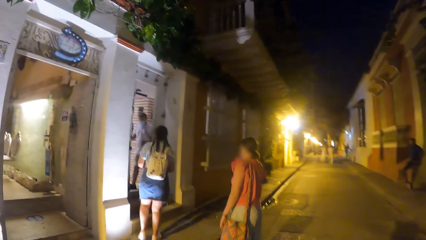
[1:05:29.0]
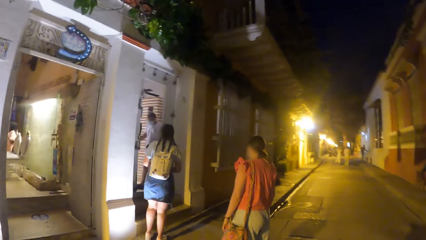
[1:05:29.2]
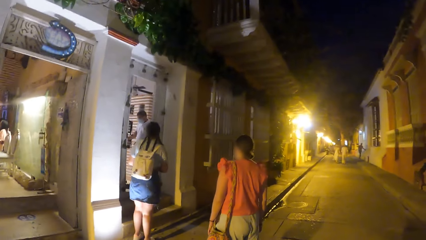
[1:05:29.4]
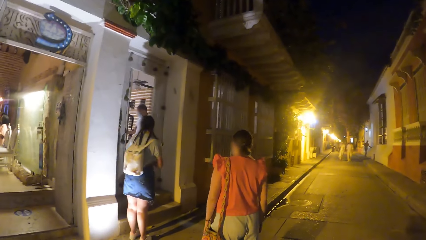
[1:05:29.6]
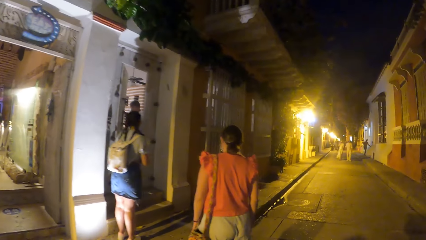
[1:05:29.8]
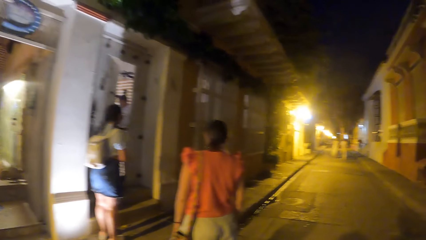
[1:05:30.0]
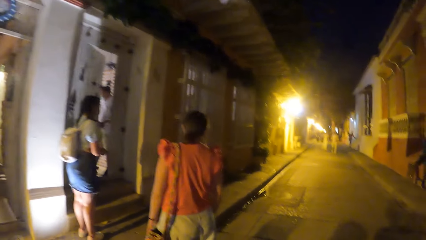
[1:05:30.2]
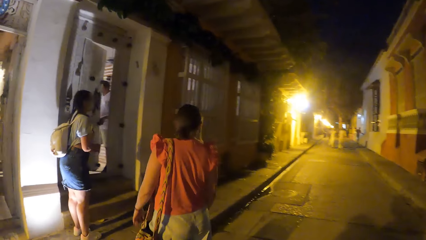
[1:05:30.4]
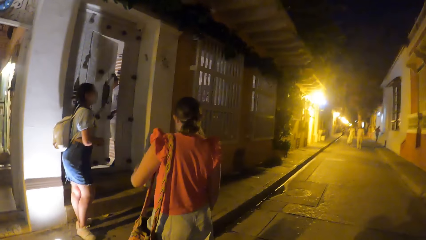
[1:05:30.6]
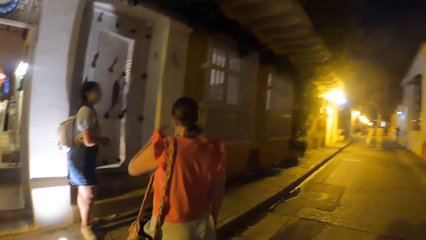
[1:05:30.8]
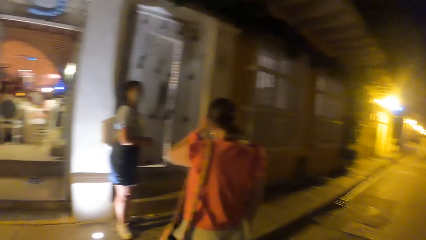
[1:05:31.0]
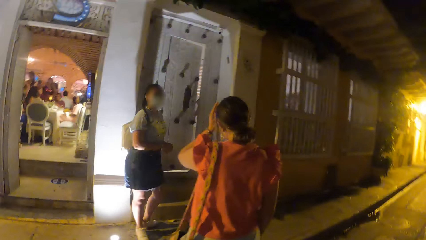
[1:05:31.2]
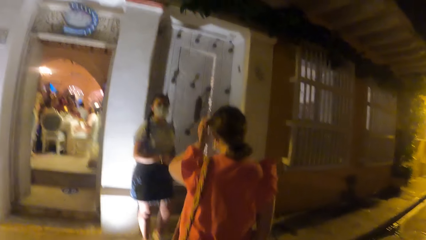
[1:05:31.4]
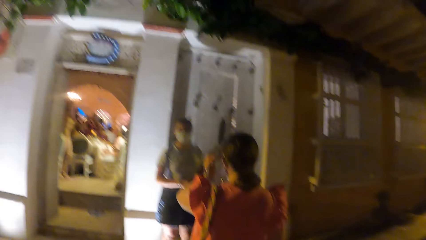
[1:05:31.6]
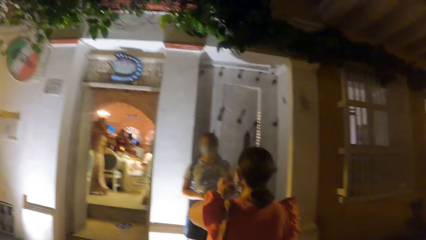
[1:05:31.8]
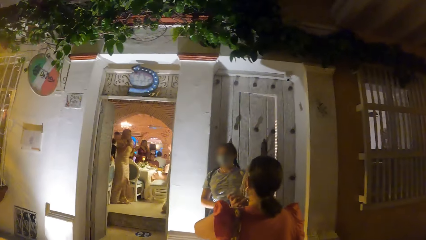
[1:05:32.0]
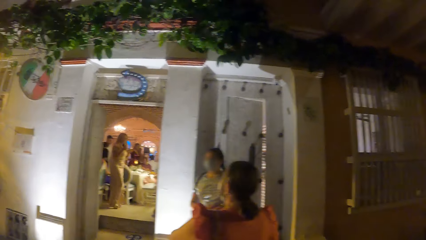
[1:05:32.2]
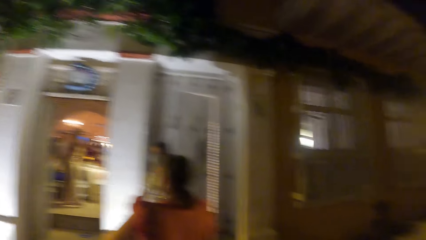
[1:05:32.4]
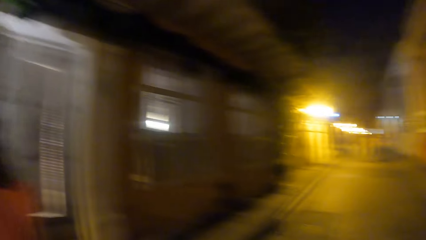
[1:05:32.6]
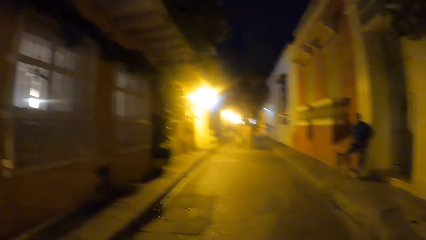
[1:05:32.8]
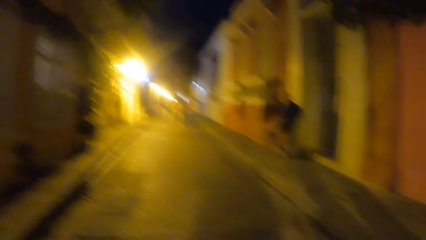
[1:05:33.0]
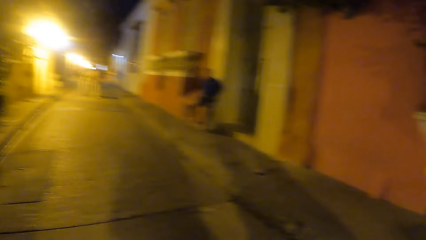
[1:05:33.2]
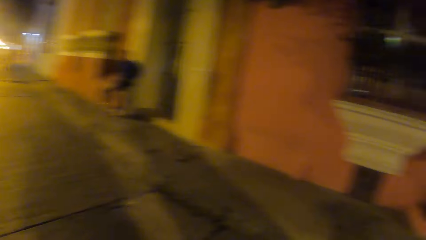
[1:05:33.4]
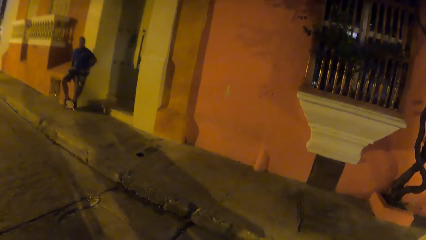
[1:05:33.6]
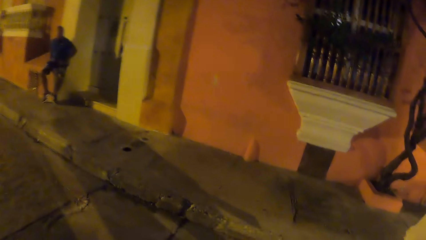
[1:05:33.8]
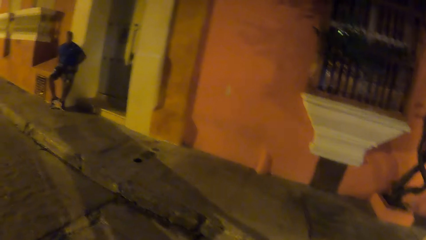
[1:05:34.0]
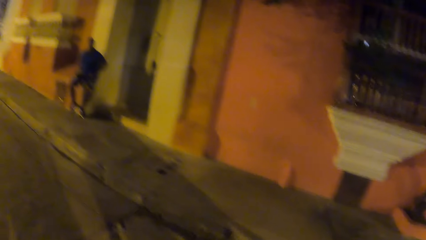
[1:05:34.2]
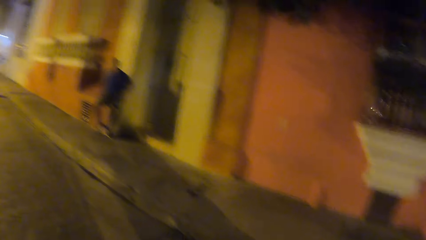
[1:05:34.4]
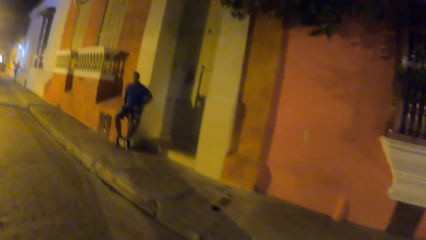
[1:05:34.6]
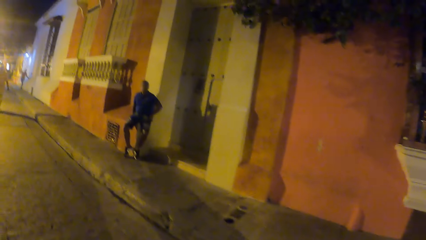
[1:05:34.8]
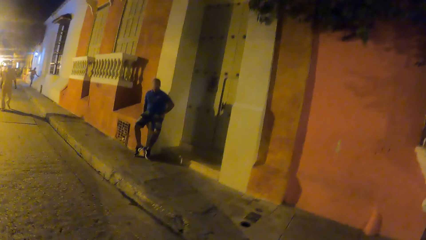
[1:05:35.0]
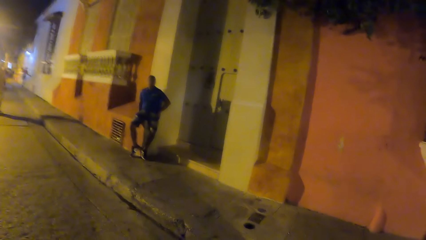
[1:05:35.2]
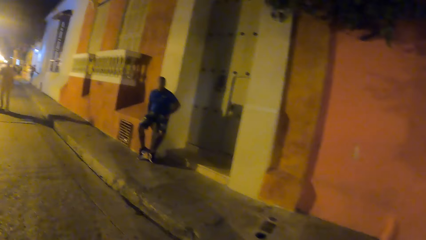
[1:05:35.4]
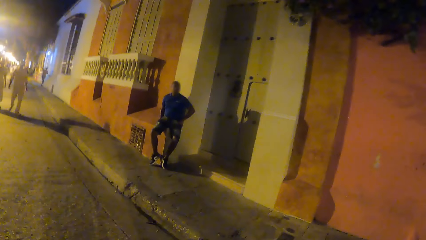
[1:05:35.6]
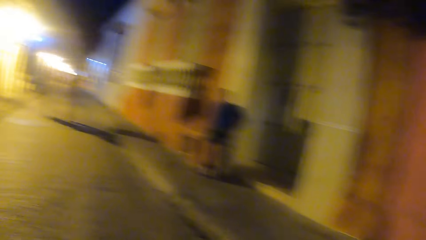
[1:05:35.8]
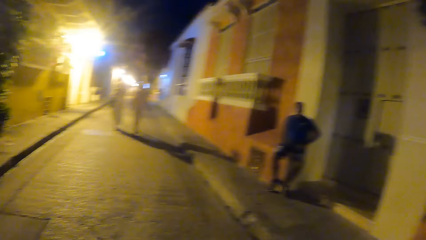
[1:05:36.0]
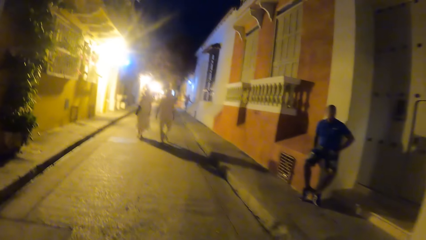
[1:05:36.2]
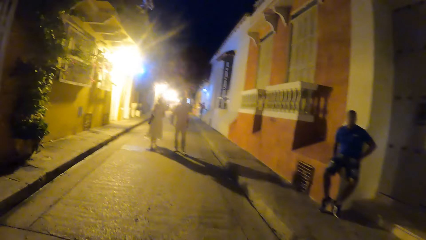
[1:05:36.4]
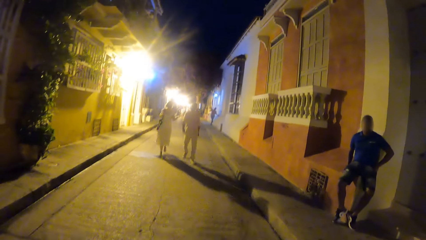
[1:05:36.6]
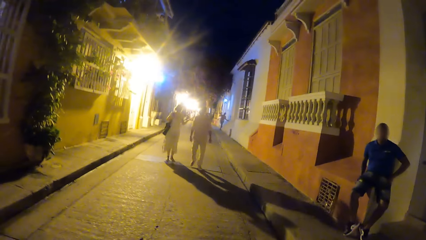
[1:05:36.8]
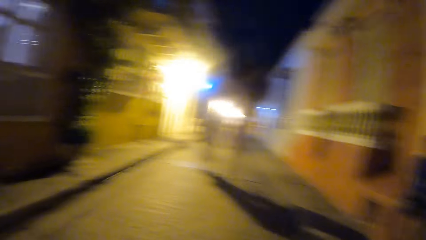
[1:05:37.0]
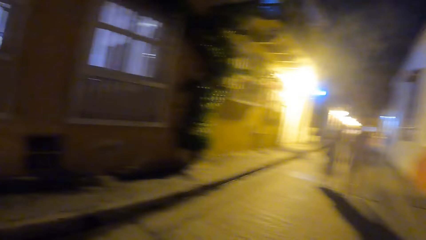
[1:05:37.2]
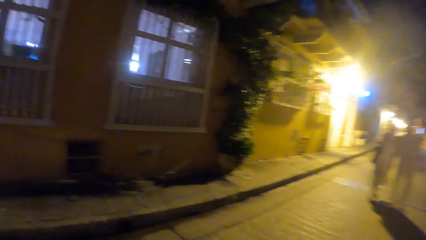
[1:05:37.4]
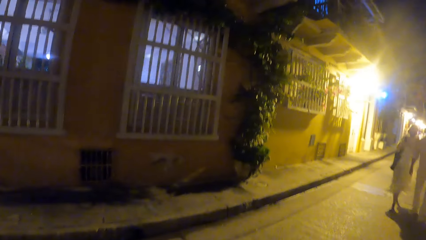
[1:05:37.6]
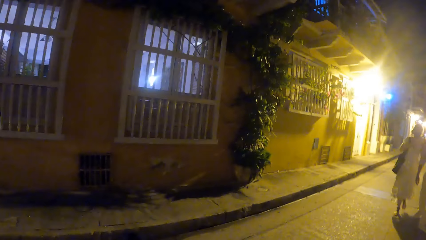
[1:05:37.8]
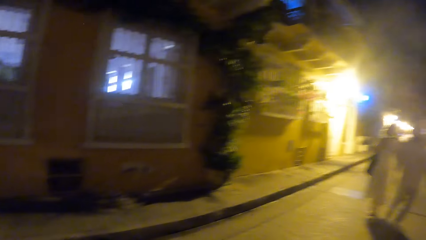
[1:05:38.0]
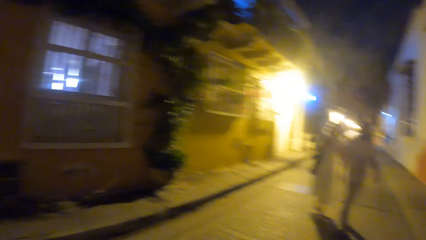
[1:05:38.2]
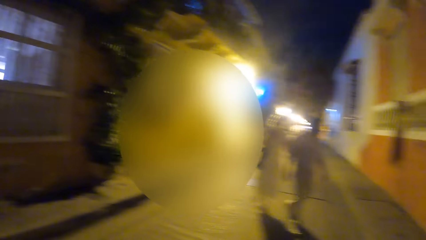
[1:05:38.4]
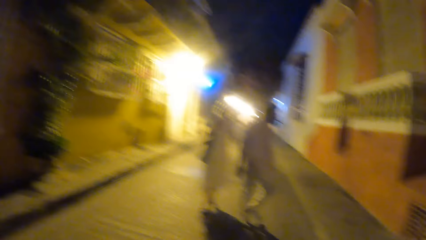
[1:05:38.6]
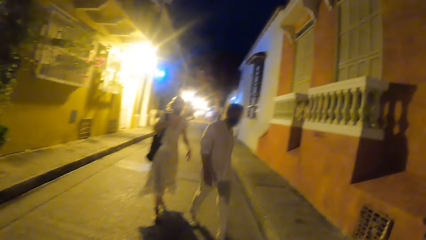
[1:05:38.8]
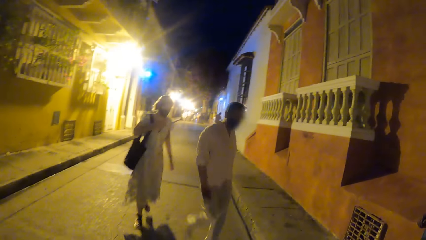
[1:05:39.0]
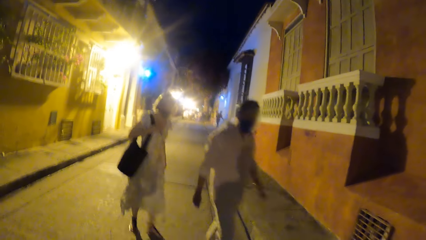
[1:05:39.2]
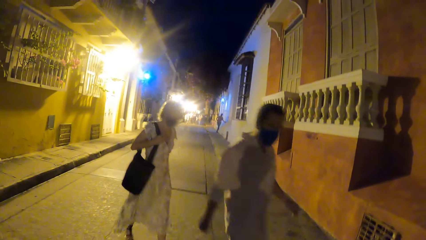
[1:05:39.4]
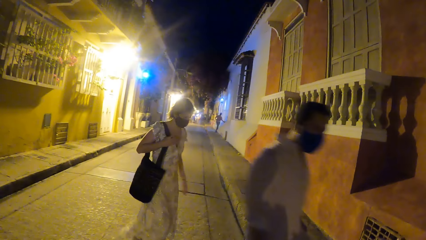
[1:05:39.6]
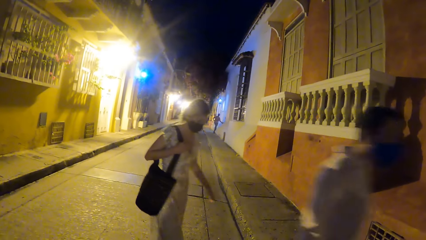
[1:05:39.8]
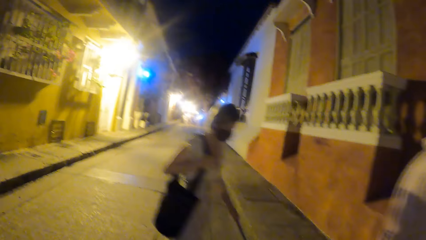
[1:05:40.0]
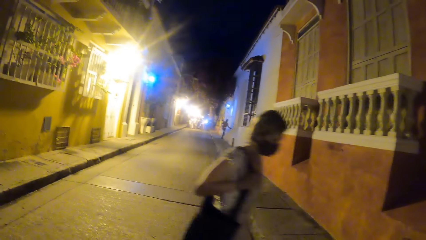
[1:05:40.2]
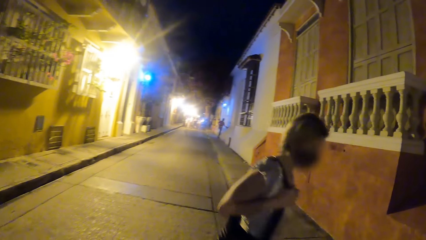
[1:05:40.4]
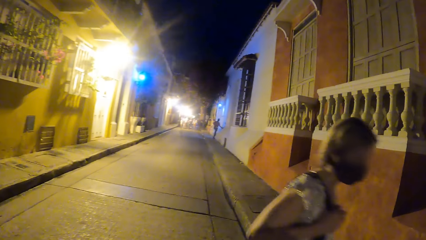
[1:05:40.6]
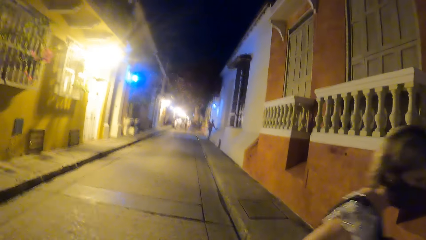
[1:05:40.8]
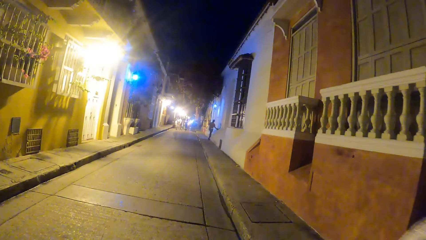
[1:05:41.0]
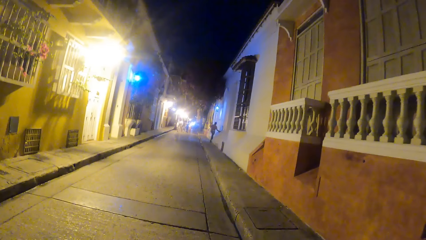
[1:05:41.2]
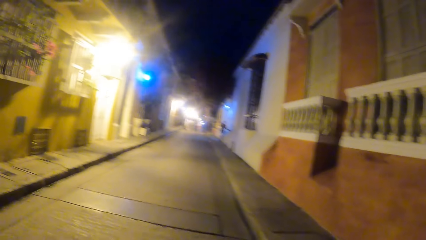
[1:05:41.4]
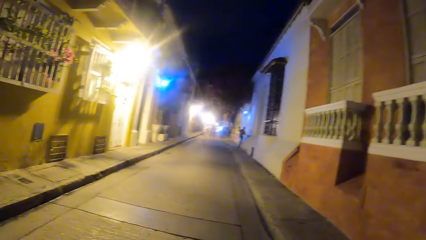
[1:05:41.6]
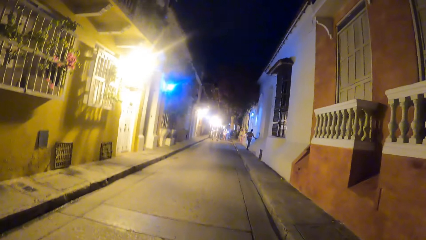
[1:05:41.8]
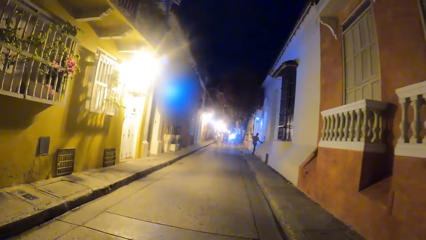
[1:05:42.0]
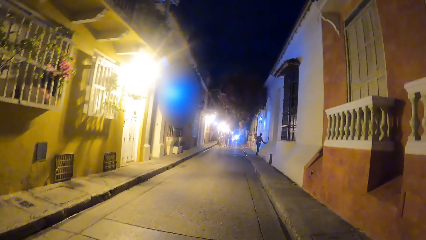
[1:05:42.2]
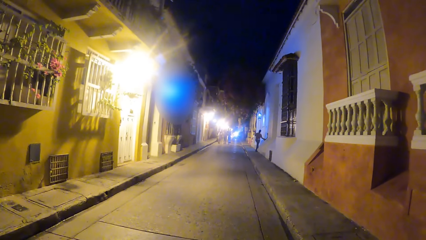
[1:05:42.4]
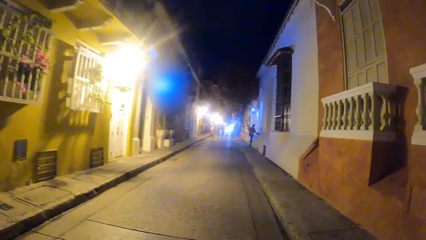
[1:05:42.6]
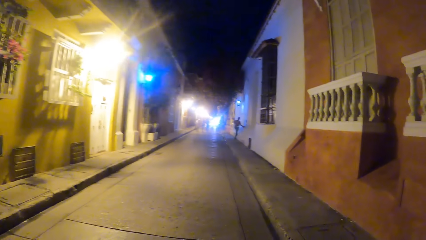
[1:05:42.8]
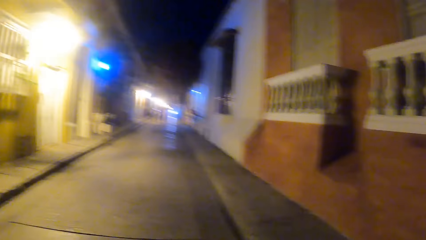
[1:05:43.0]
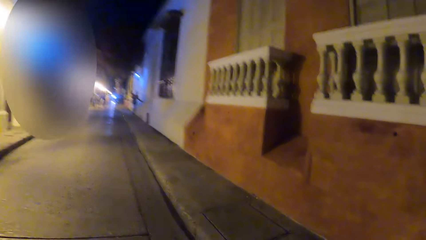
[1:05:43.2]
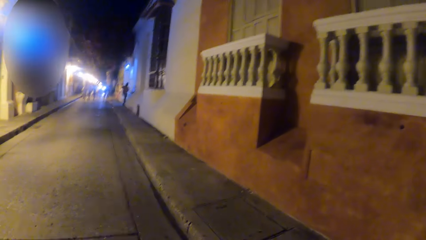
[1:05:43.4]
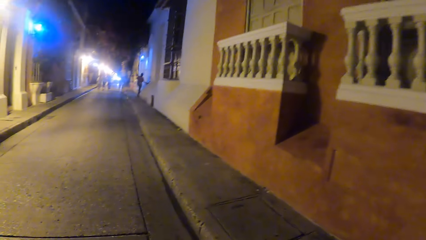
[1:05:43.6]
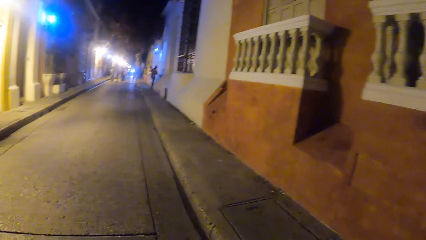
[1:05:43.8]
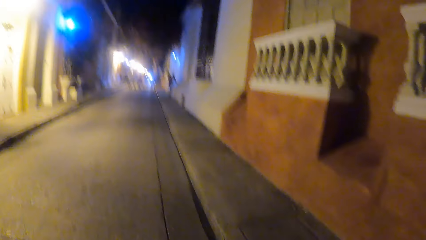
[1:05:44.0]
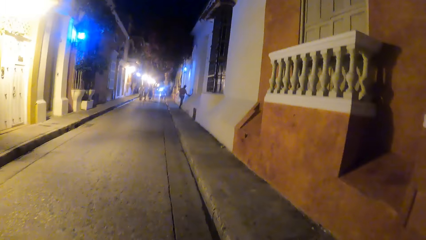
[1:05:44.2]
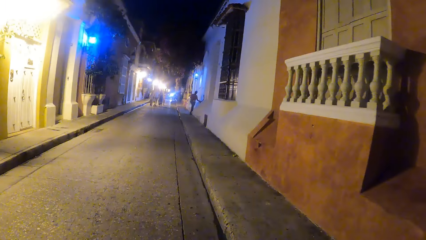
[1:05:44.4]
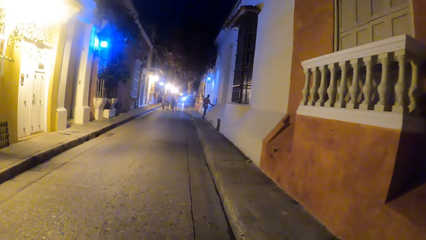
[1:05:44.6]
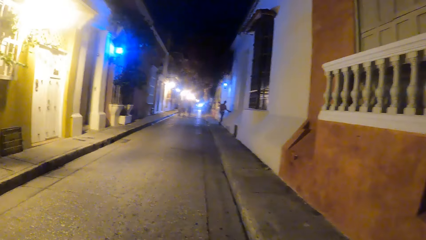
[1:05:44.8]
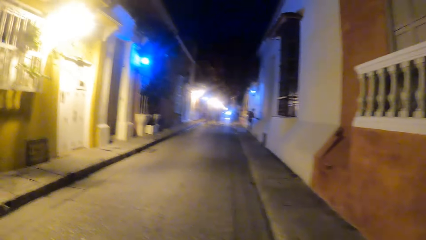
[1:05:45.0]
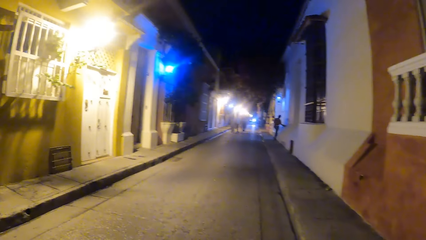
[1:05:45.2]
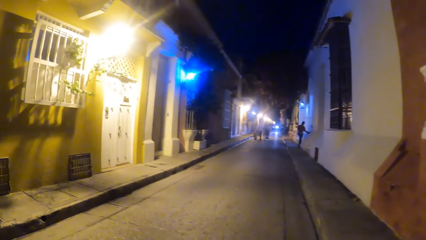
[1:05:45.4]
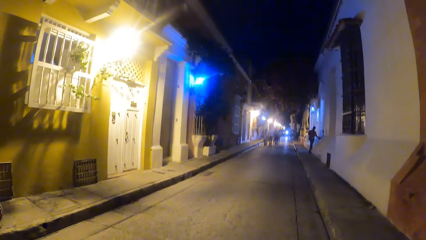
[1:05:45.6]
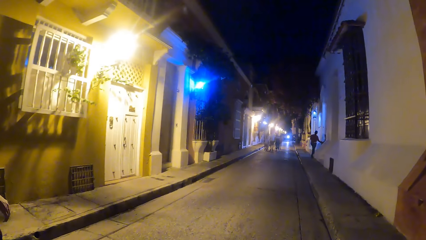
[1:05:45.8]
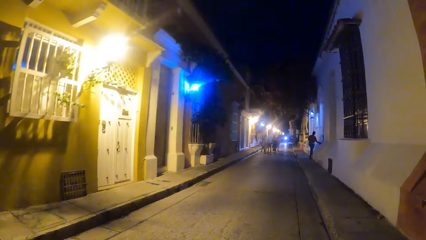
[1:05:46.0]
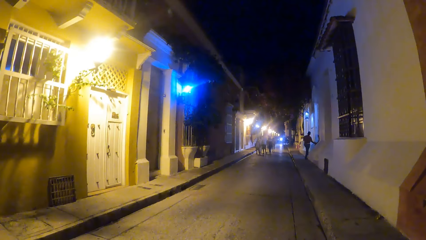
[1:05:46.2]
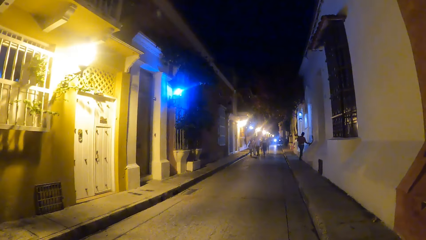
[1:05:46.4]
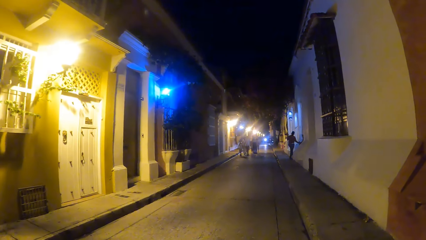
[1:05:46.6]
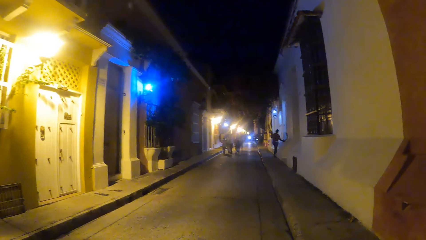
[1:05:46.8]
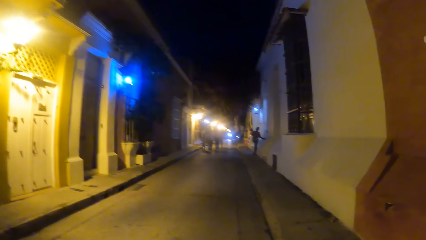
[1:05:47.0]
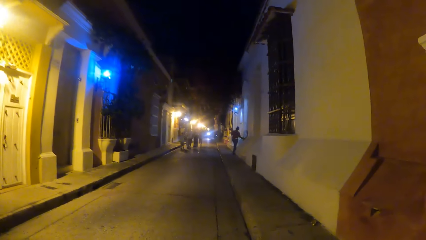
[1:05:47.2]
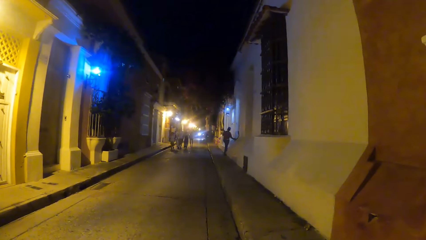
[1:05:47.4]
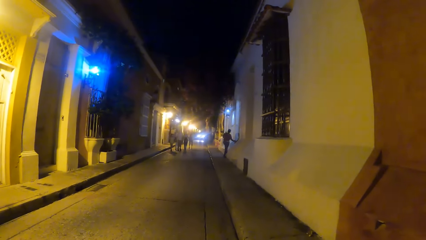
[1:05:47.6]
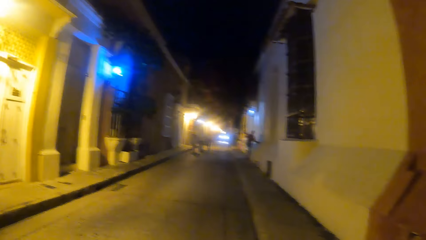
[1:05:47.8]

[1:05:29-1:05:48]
The camera wearer walks on the road. They look around. They look around again. They walk on the road. They look around. They walk on the road. They look around. They walk on the road.
